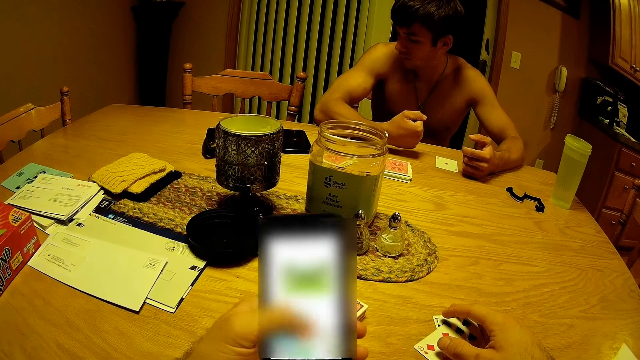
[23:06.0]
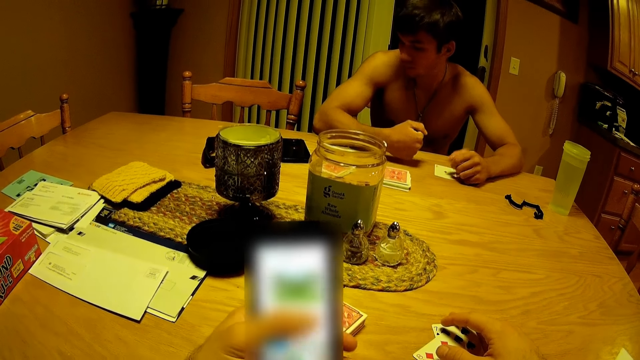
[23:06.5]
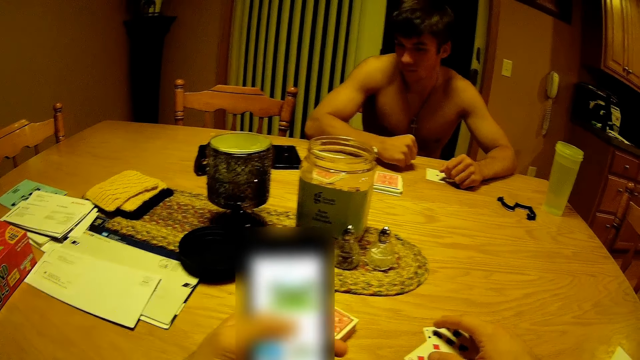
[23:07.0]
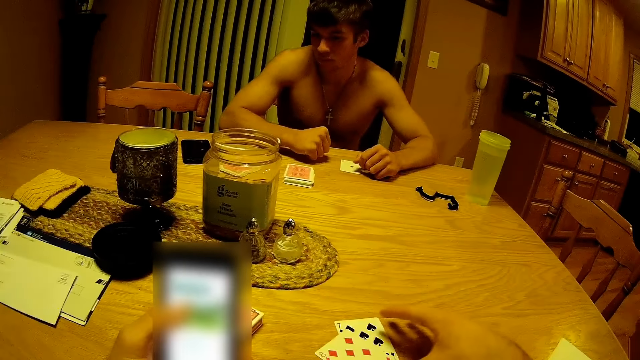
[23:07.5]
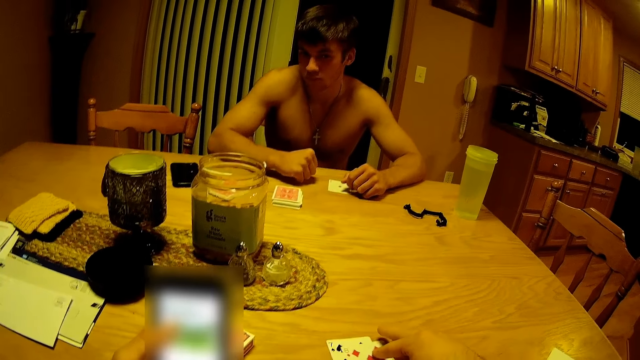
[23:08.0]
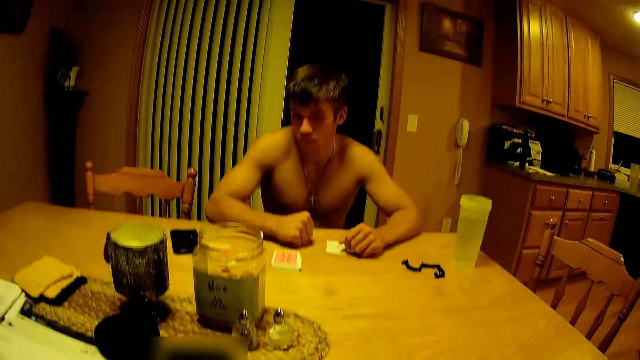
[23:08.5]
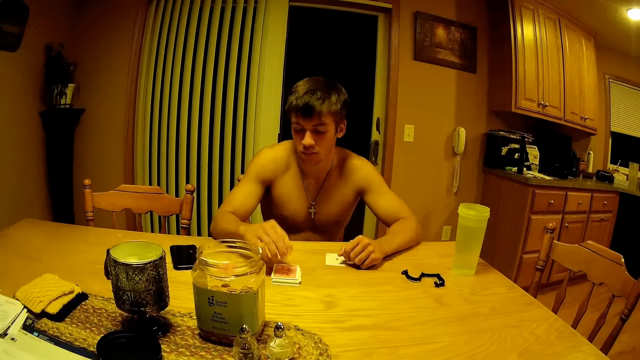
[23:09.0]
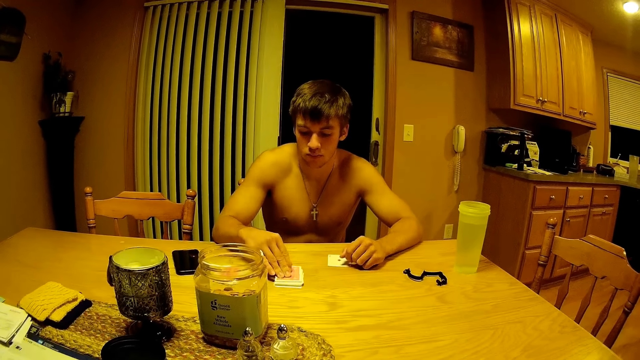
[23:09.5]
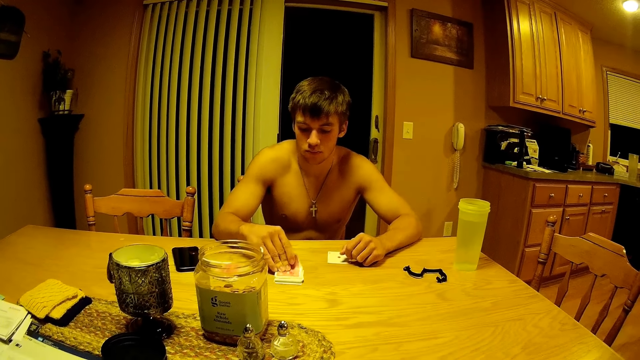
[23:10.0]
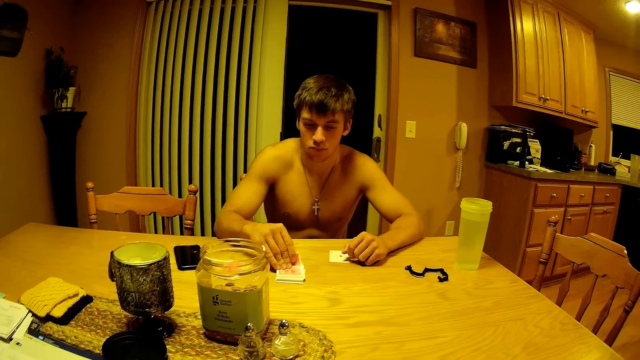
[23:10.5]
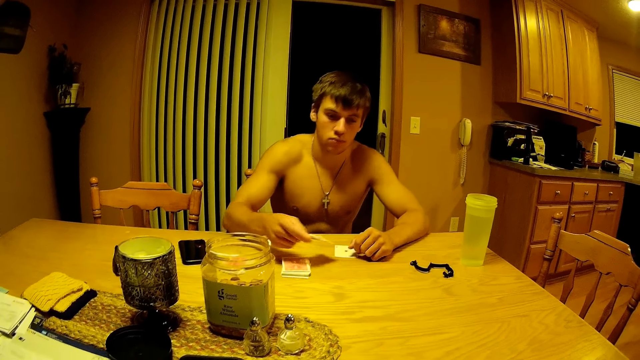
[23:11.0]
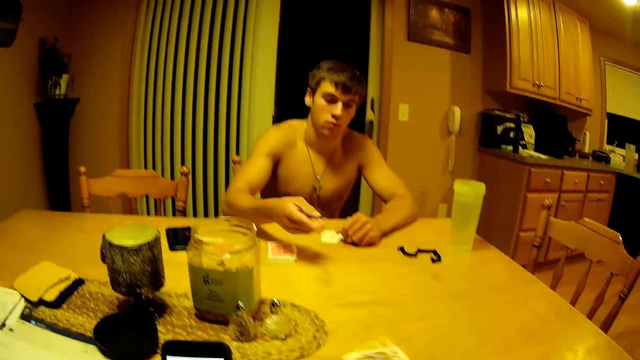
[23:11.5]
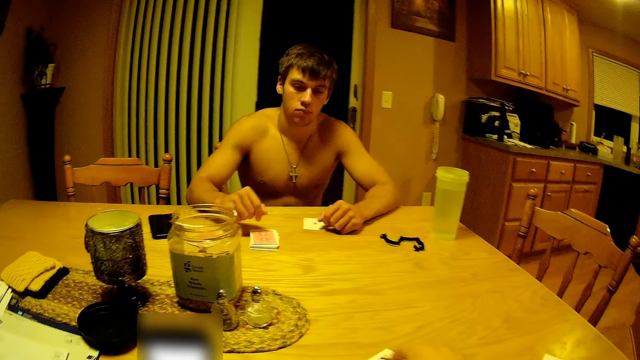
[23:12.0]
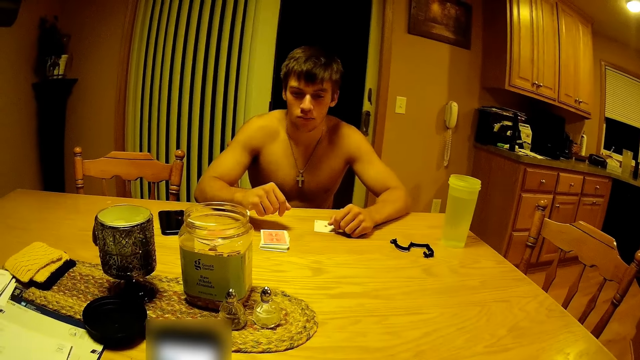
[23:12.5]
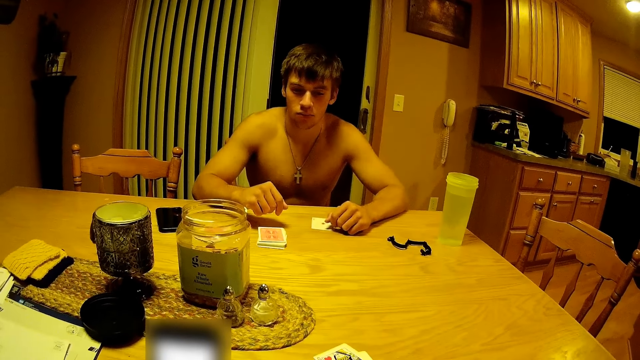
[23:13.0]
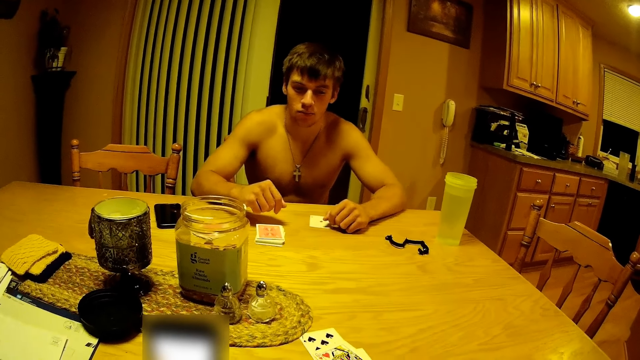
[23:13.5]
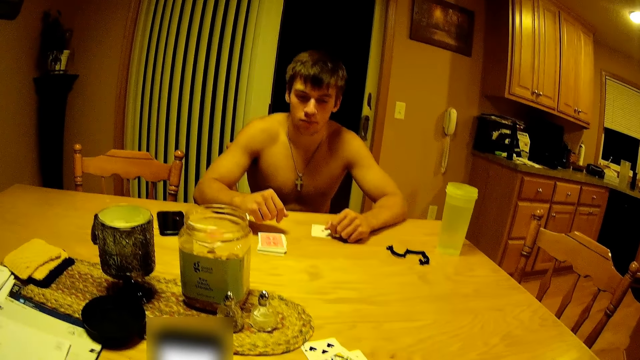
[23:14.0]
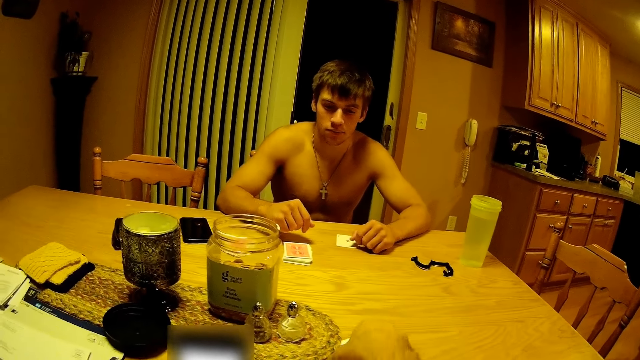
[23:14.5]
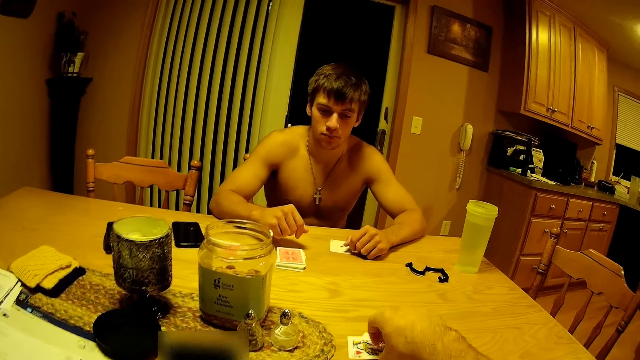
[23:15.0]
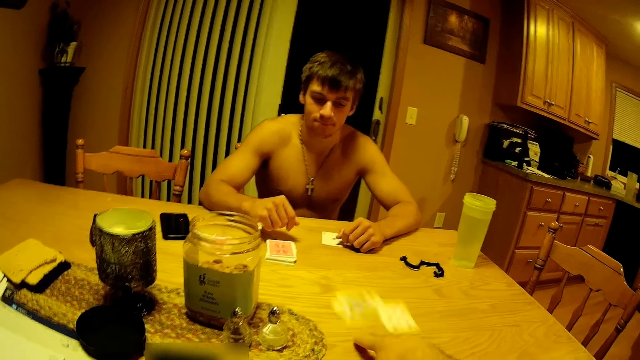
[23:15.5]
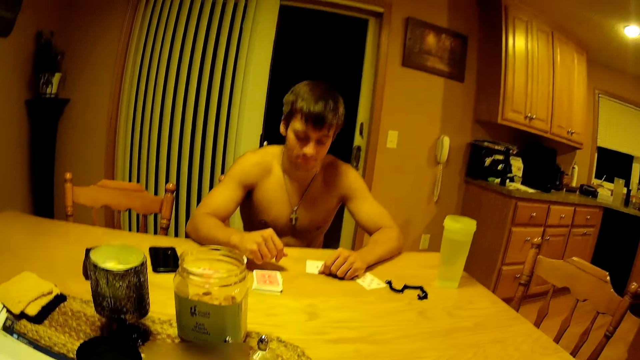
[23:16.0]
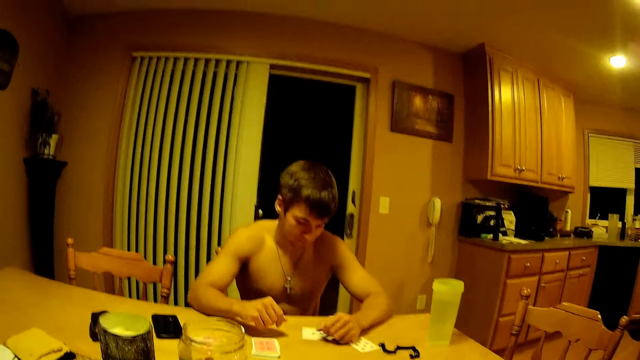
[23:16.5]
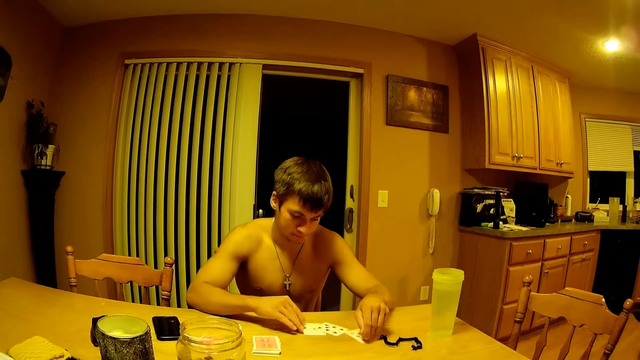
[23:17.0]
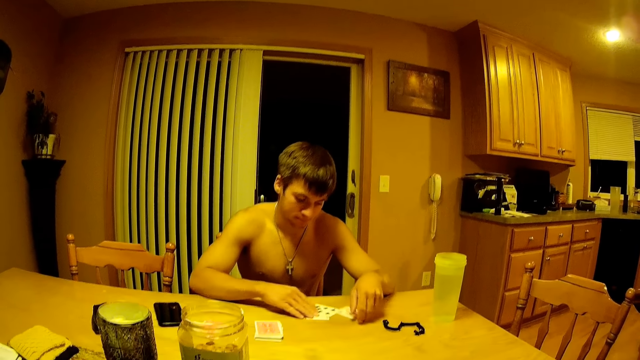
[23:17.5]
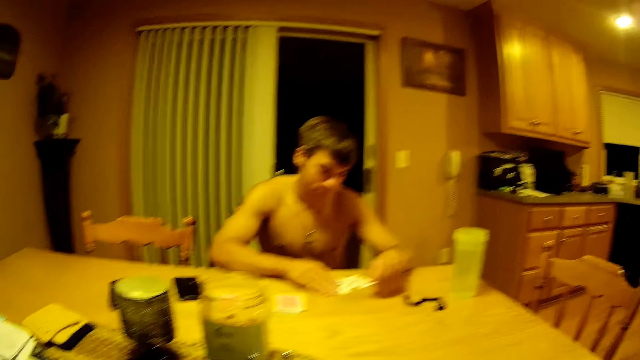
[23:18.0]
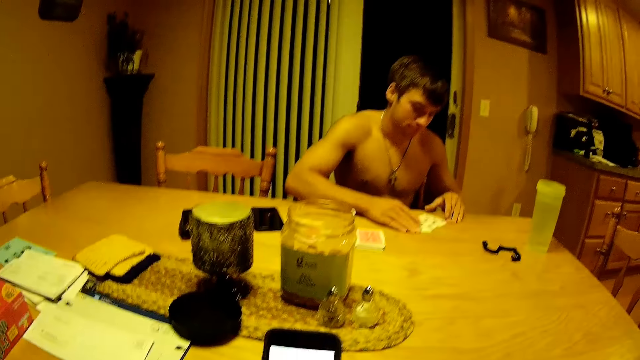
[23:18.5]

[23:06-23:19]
The camera wearer taps on the screen of his phone. They move a play card on the table. A man takes the play card and throws the play card at the camera wearer. The camera wearer moves the play cards on the table. They put the cards together. They push the cards to his male companion.

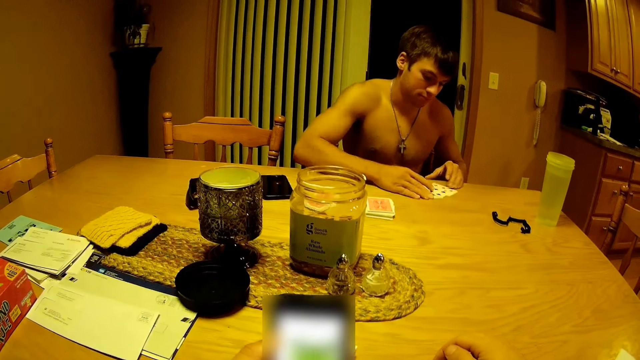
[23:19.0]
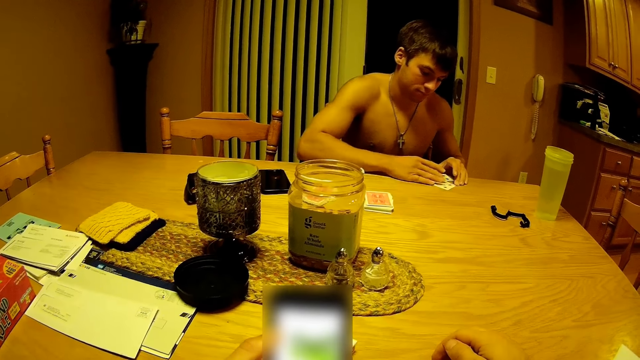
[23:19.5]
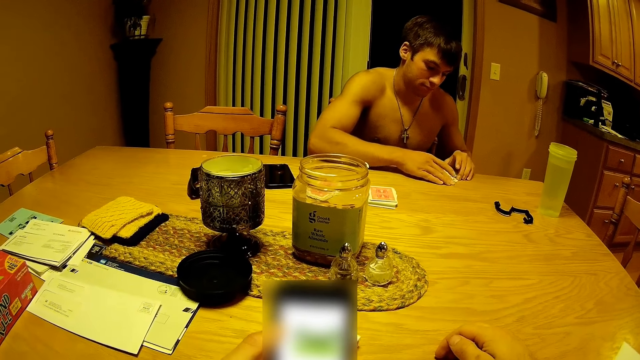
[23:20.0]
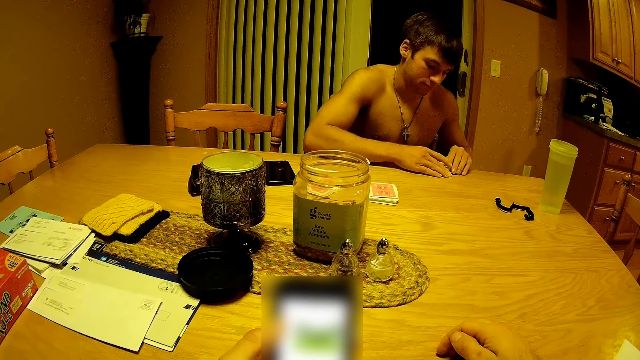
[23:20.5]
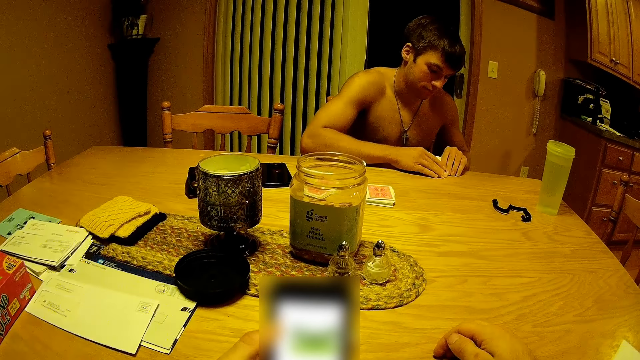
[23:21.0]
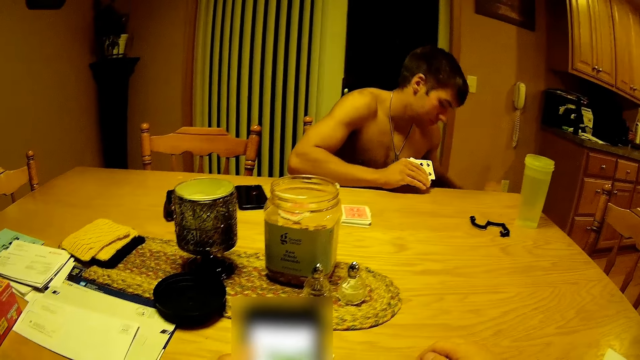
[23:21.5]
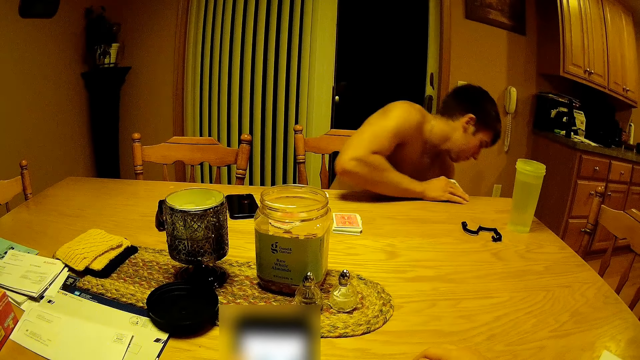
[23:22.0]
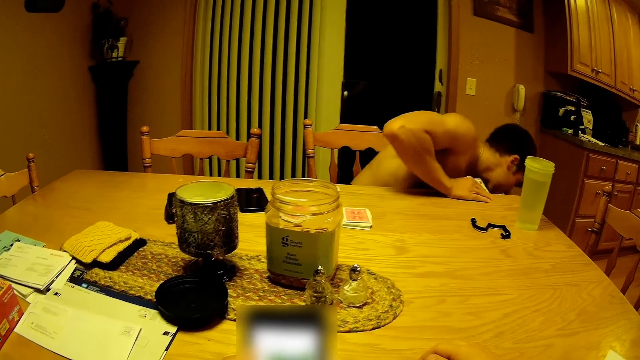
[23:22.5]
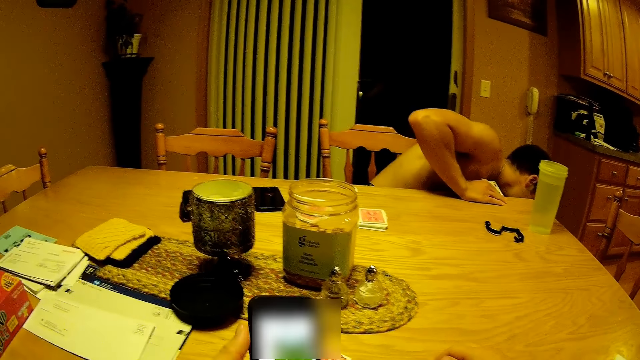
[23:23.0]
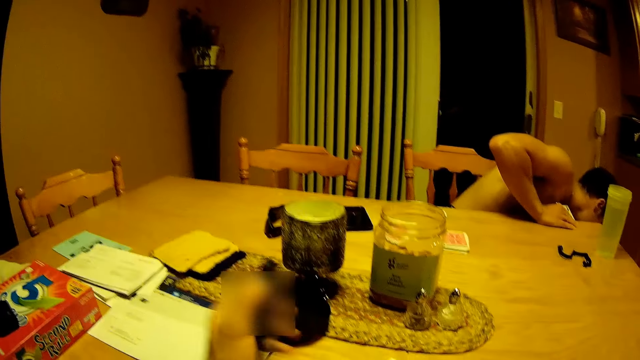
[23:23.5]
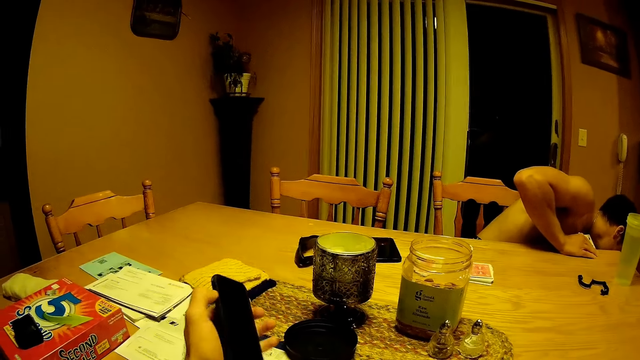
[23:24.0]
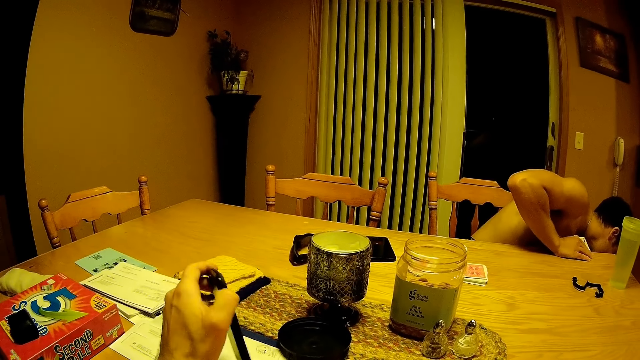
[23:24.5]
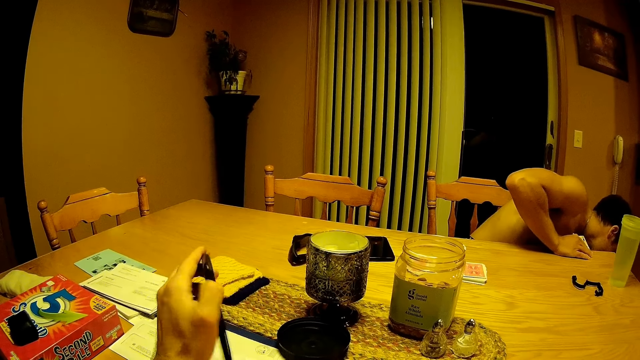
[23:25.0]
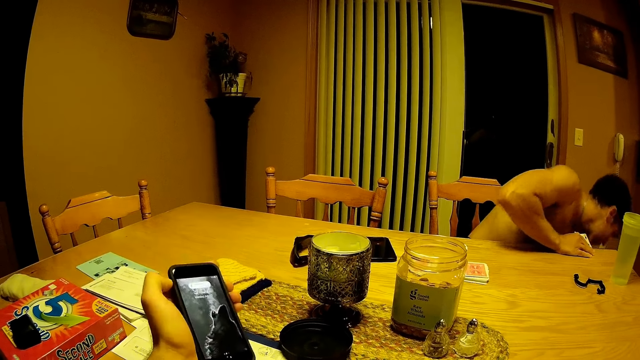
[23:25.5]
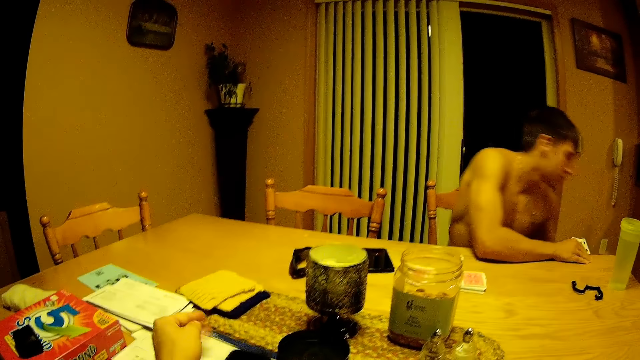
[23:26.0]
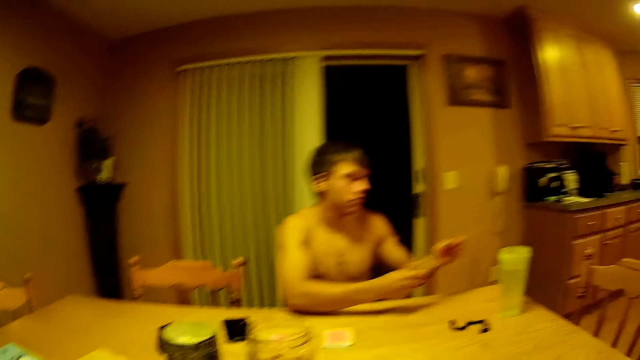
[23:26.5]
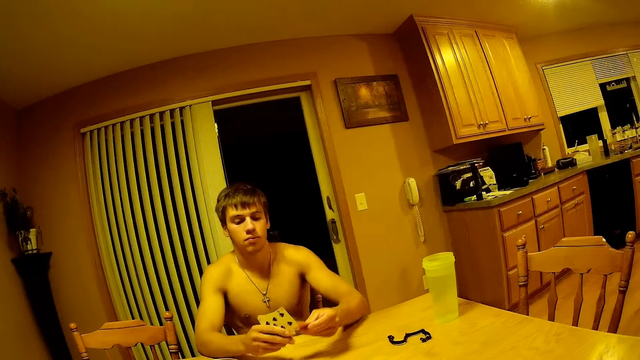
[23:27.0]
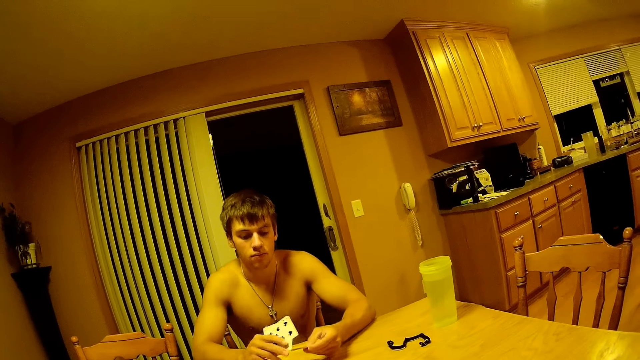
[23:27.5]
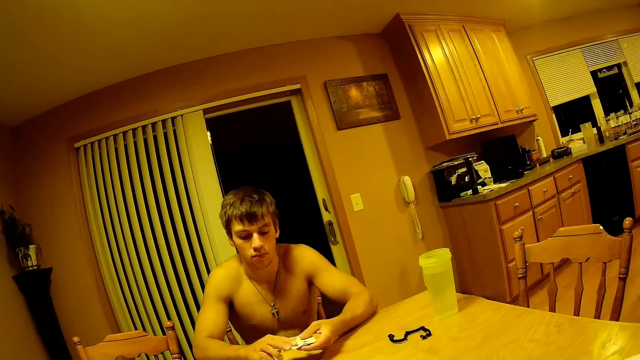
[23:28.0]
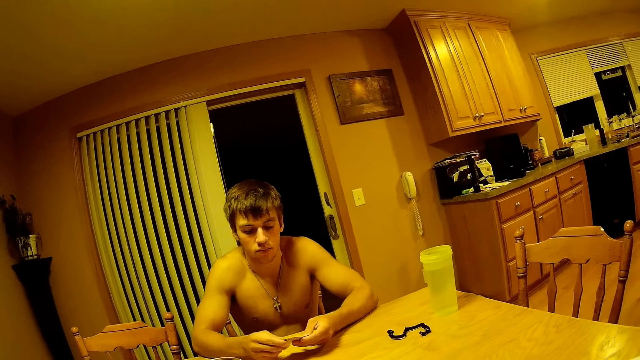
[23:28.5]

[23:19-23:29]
The camera wearer moves gaze to his phone. A man picks the card on the floor. The camera wearer presses a button on his phone. They press a button and look at the screen of his phone. They put his phone down on the table.
